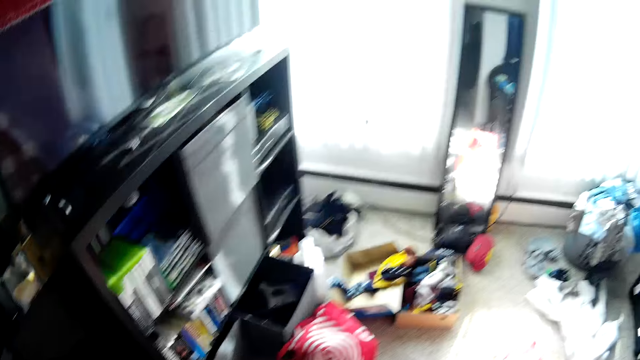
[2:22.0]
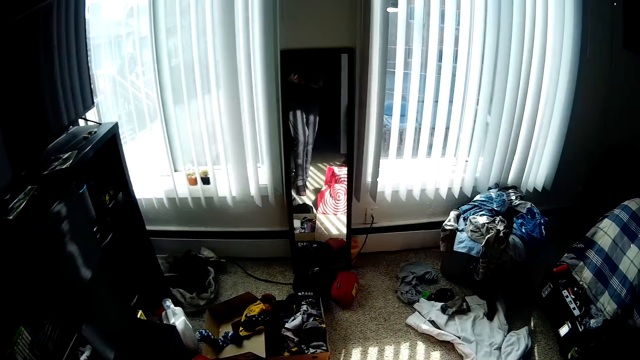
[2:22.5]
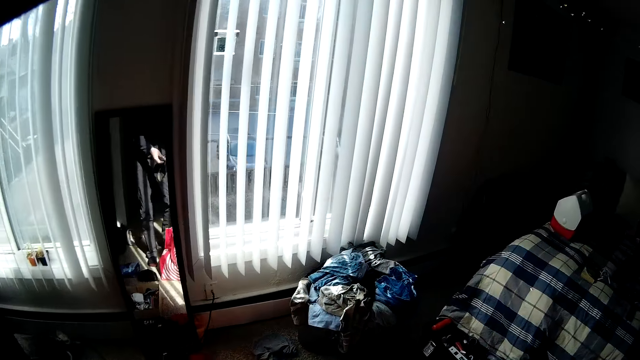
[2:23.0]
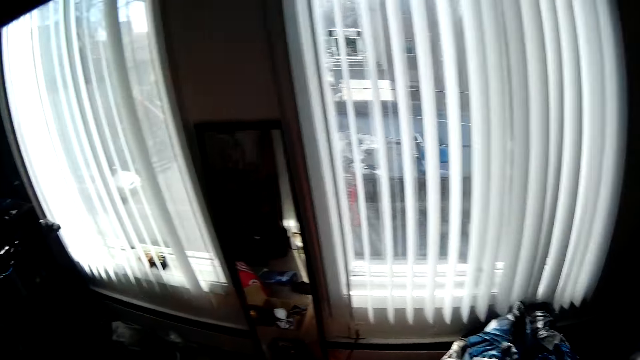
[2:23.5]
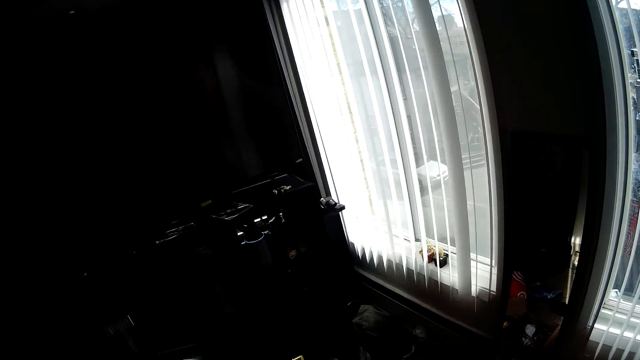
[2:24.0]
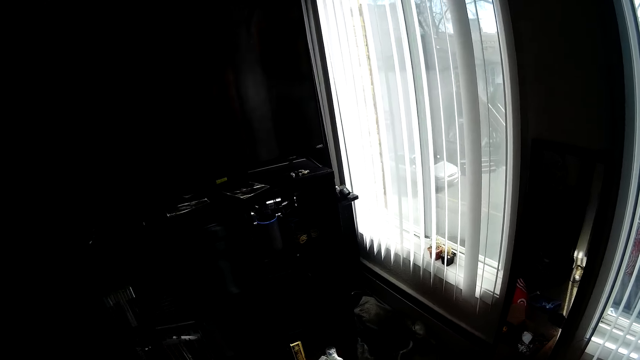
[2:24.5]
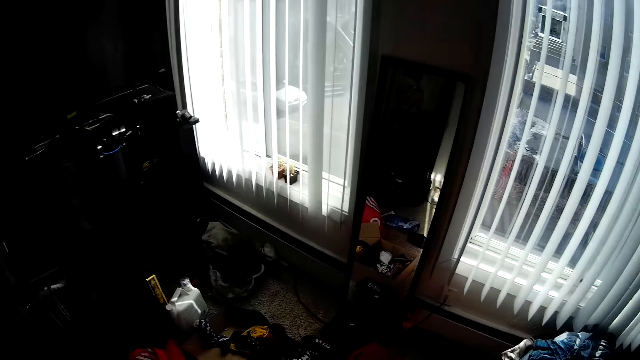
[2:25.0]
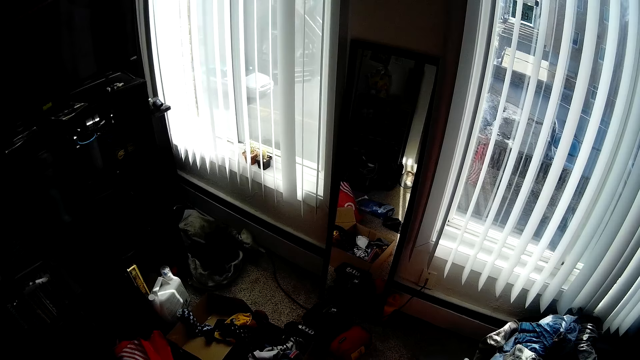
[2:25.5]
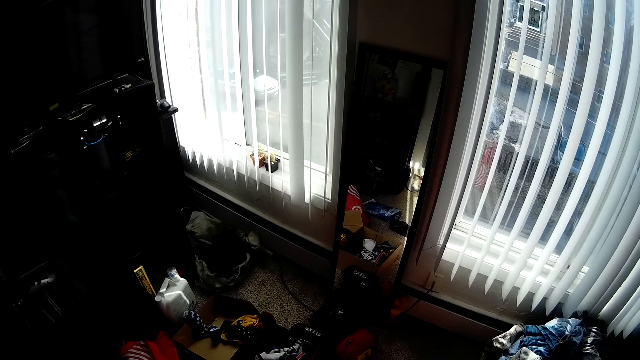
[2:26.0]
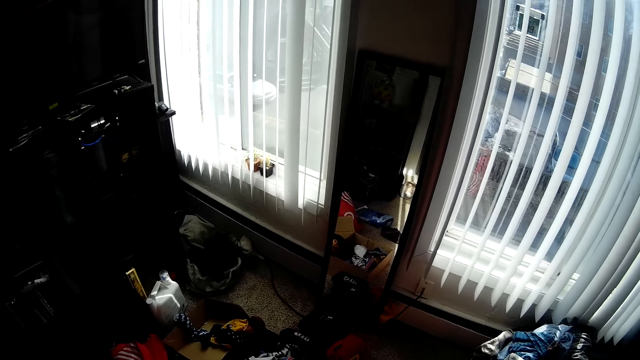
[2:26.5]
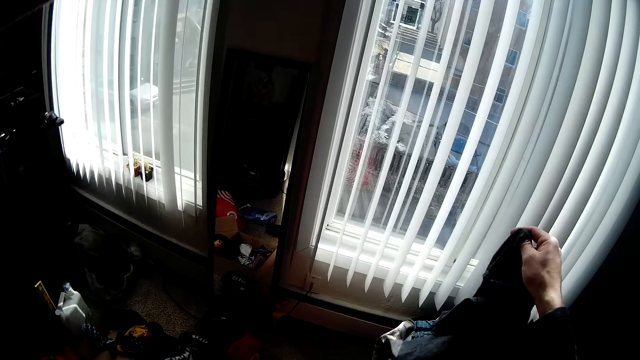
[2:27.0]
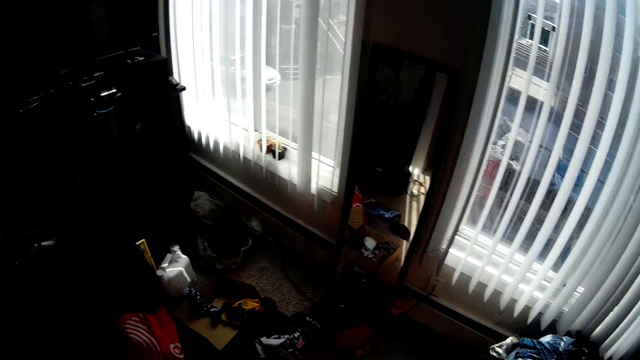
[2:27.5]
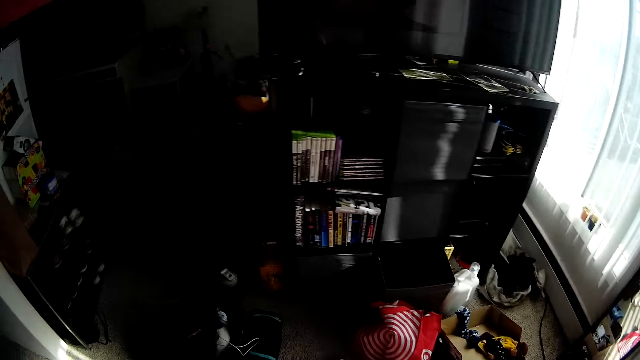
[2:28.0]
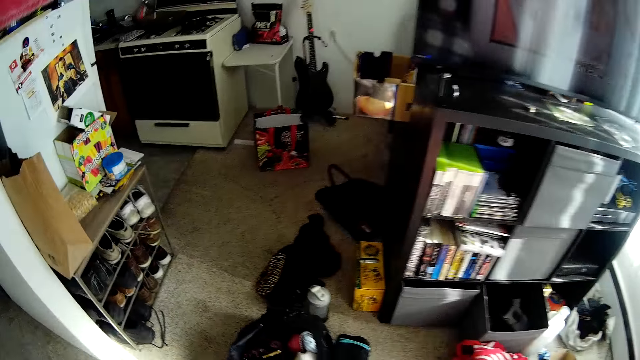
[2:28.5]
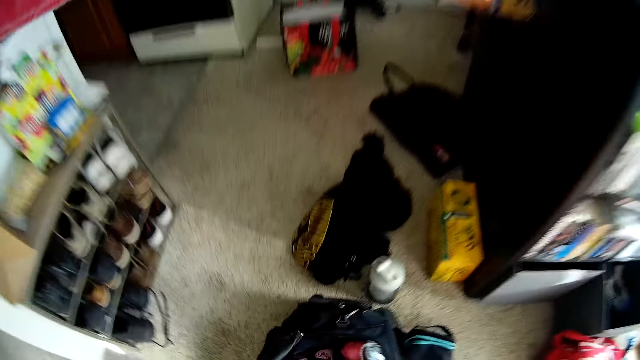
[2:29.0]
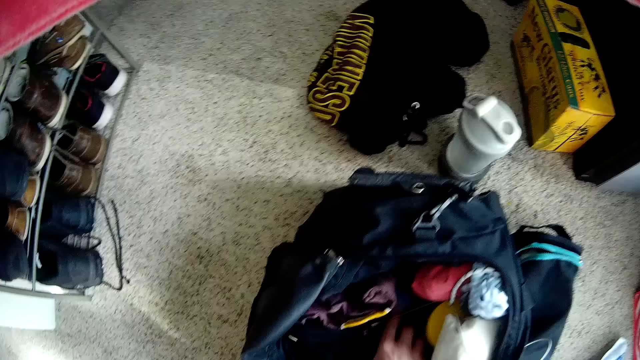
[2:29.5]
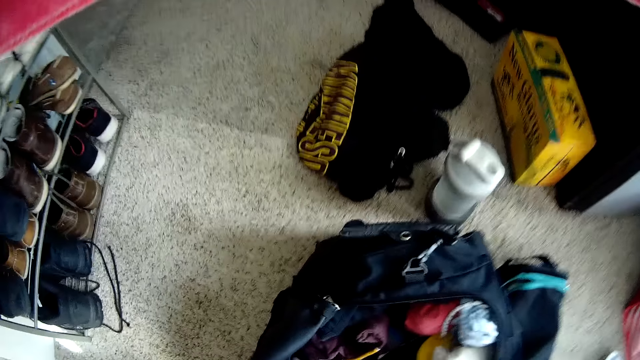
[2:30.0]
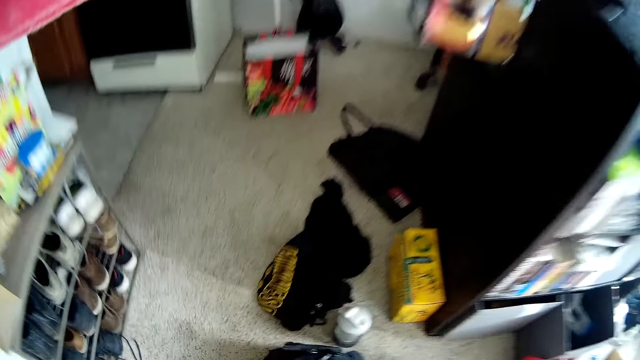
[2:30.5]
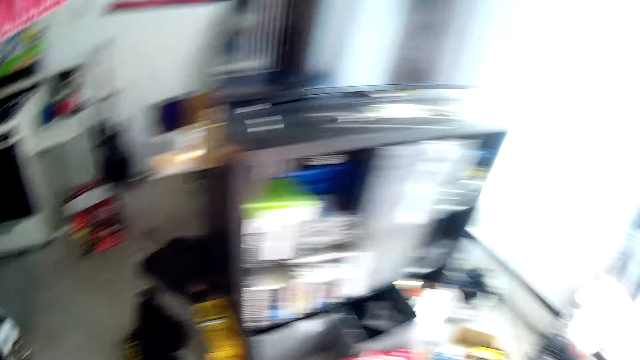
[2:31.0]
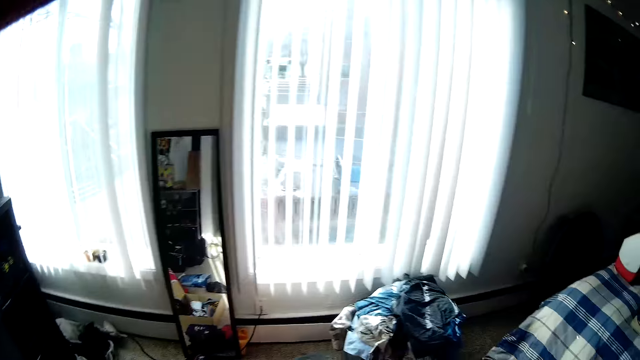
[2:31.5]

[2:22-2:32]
The camera wearer throws the clothes into the laundry basket with his right hand. He picks a cloth from the bag on the floor.

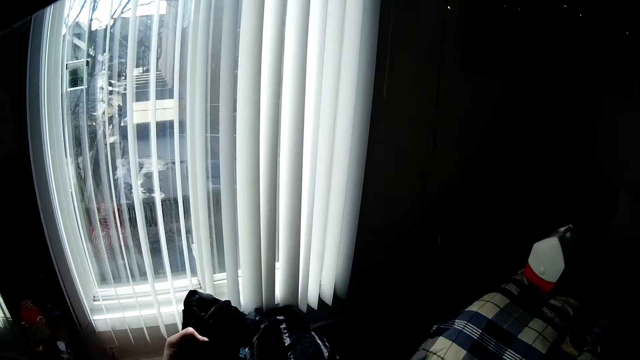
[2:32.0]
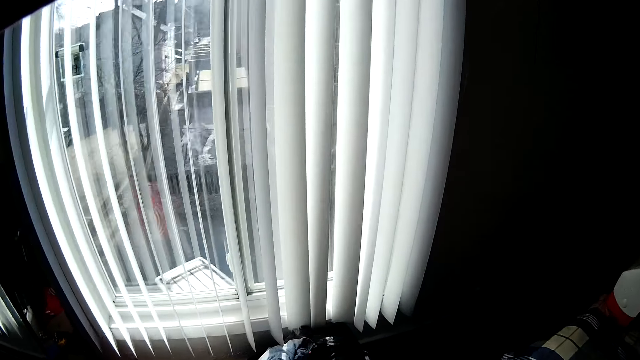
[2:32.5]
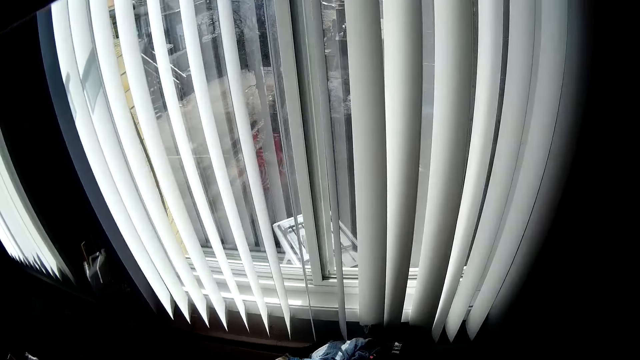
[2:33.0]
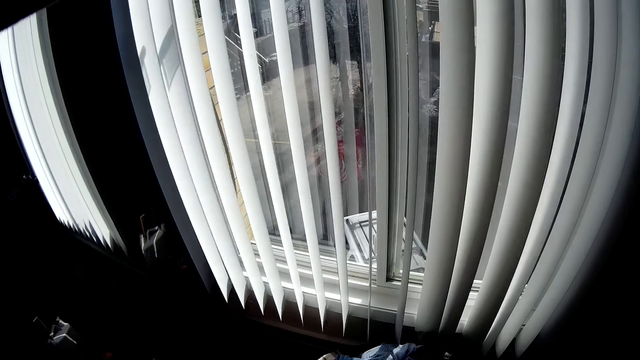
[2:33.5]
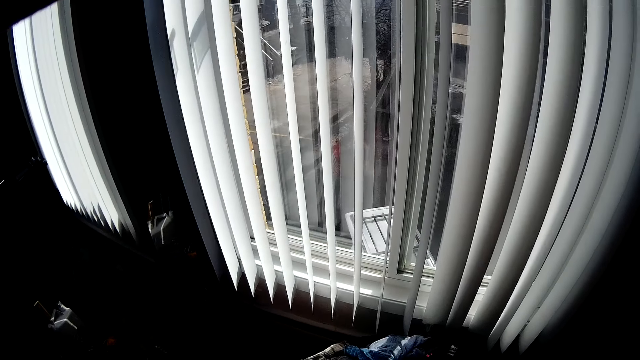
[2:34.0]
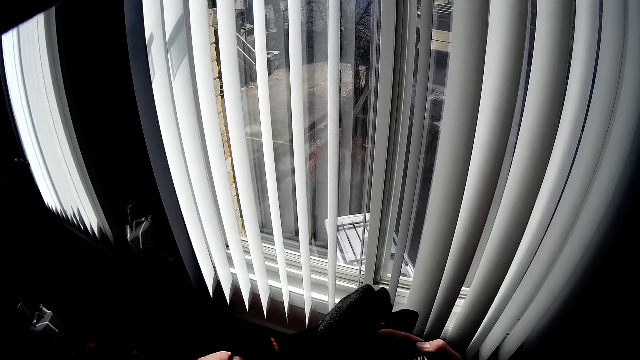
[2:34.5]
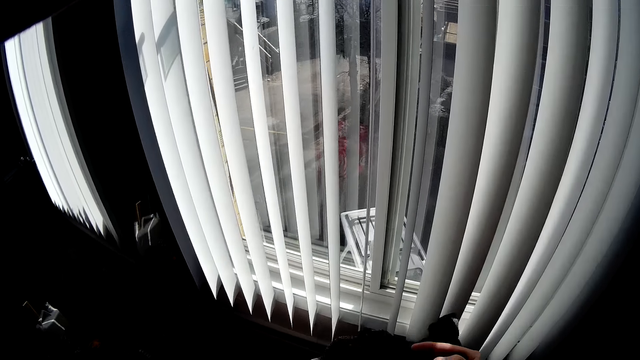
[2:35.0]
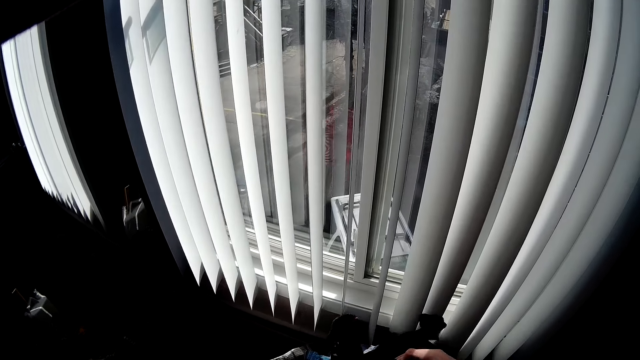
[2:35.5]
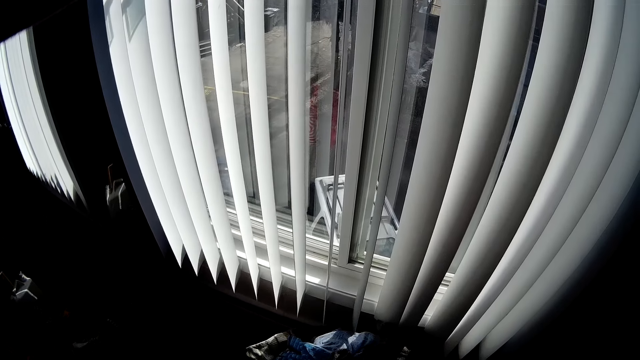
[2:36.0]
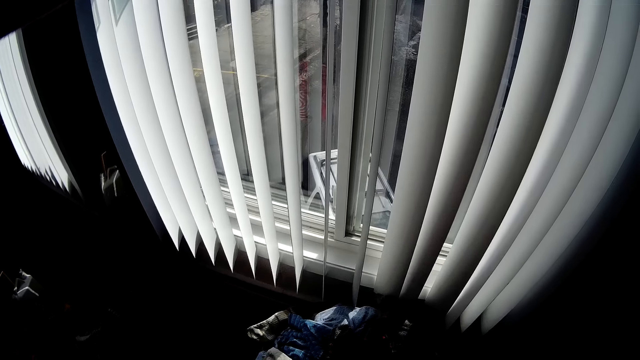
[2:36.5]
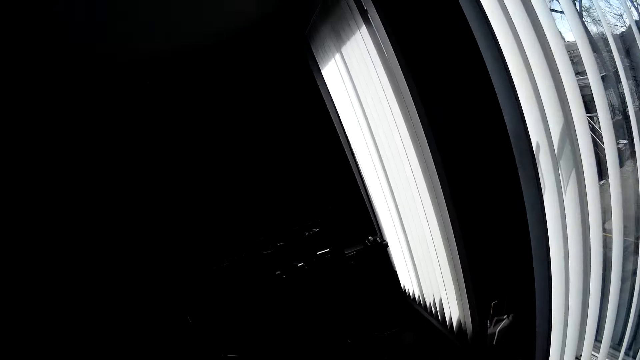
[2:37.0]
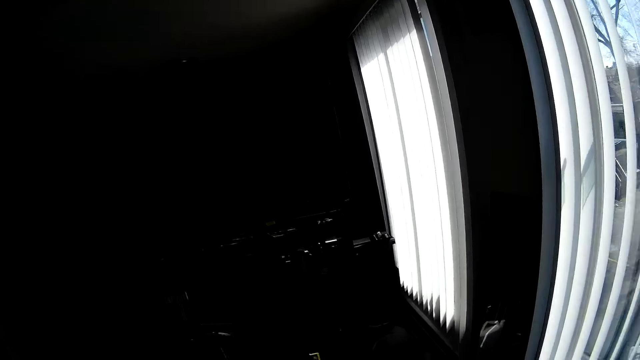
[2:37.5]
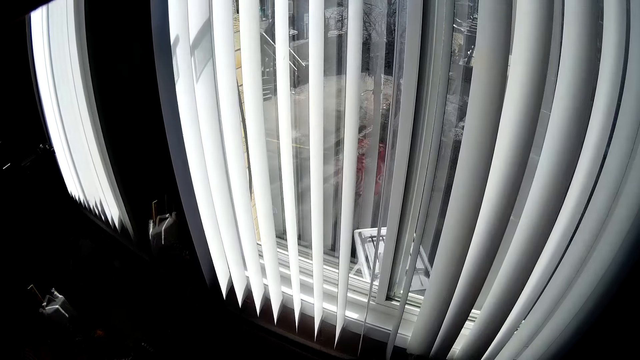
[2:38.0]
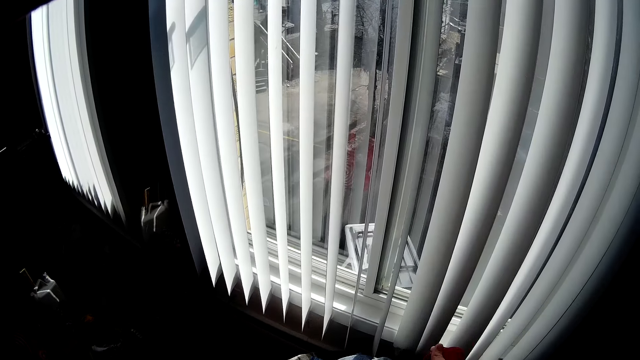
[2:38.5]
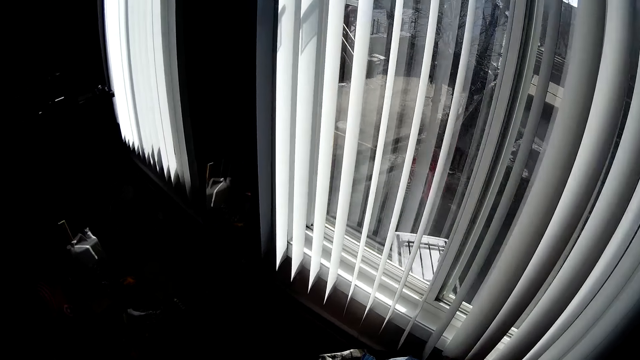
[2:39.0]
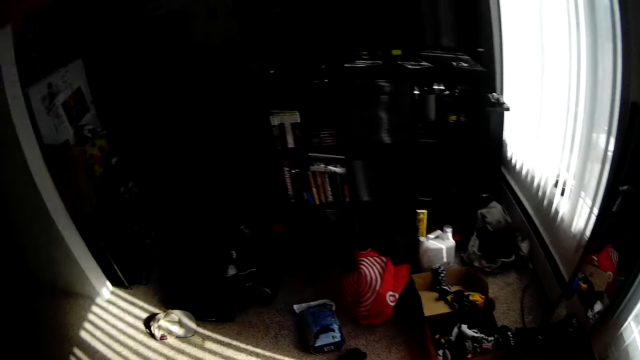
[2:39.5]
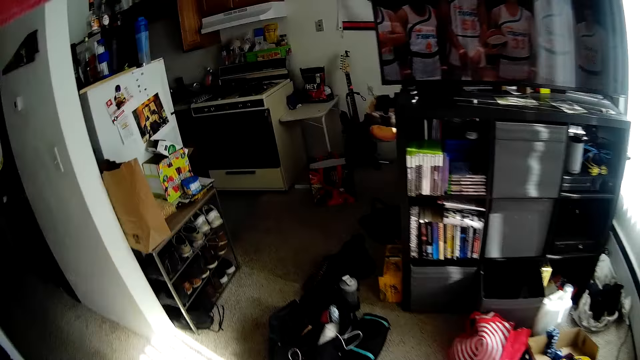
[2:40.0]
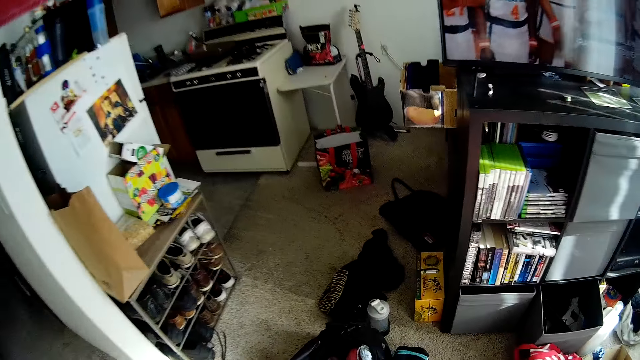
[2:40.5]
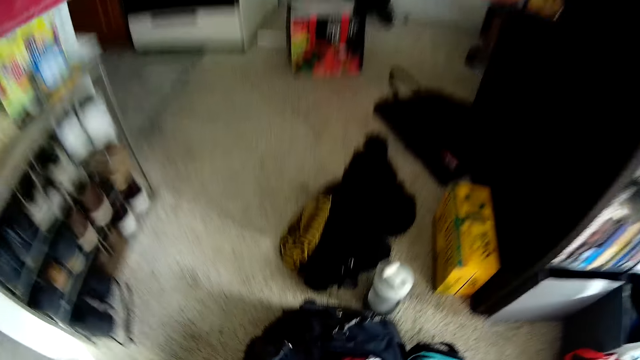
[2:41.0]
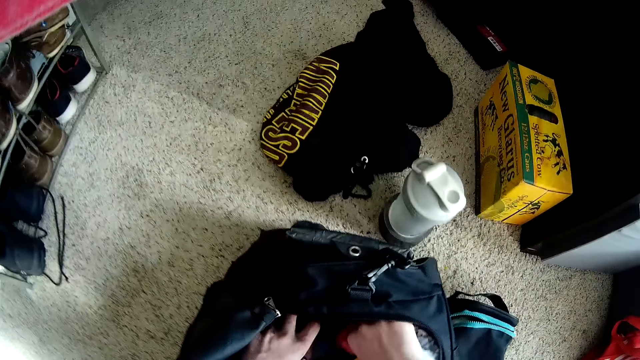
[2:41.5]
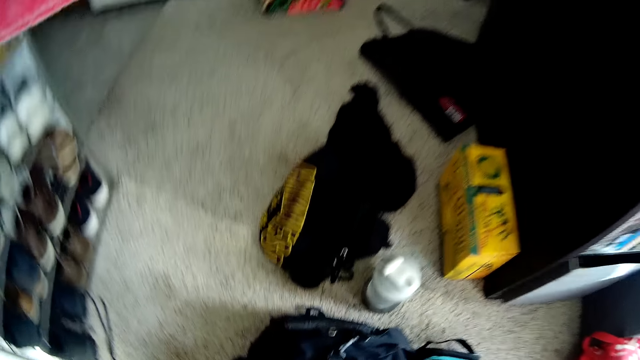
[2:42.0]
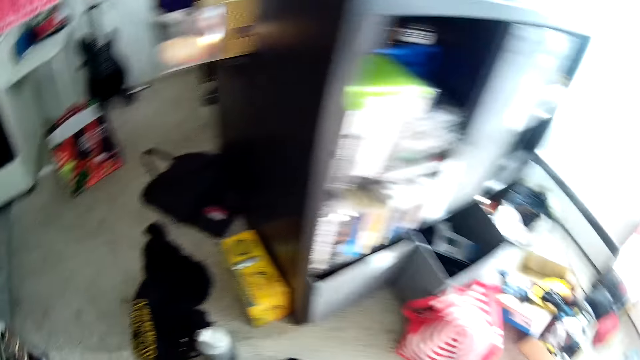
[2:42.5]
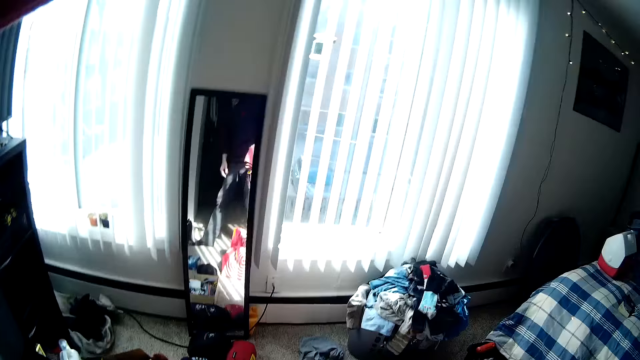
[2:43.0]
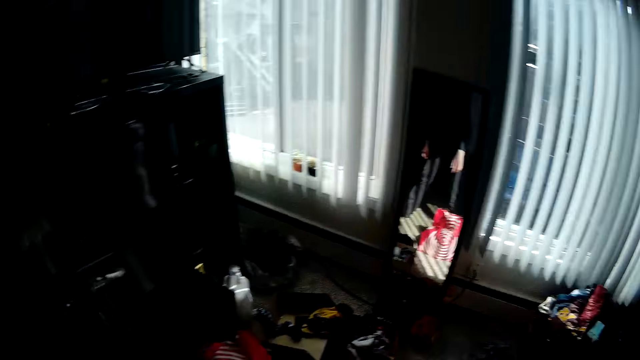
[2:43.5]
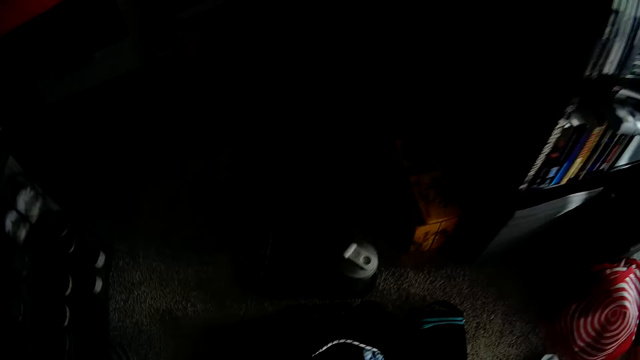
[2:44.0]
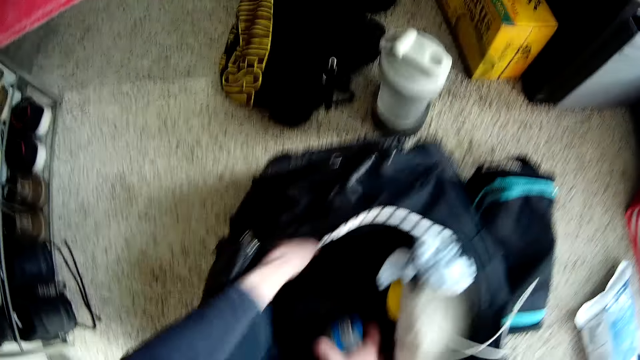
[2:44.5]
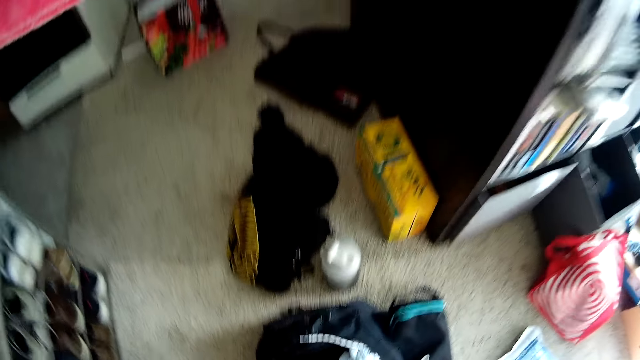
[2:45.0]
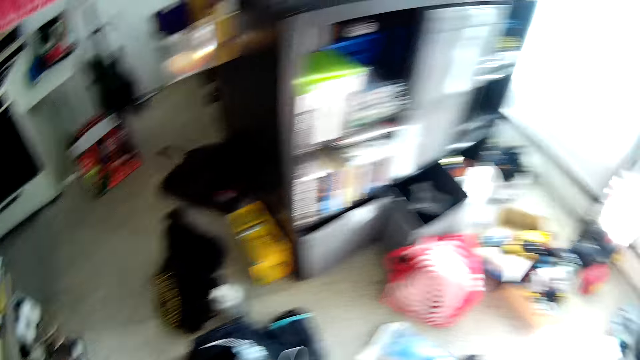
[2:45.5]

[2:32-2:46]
The camera wearer drops the cloth into the laundry basket. He turns around. He wraps the socks together. He picks a cloth from the bag on the floor. He throws the clothes into the laundry basket with his right hand. He picks a cloth from the bag on the floor.
